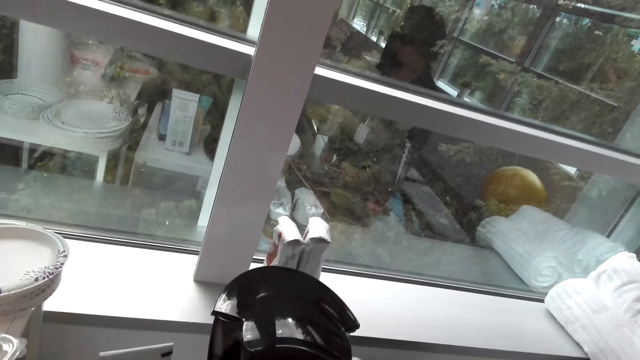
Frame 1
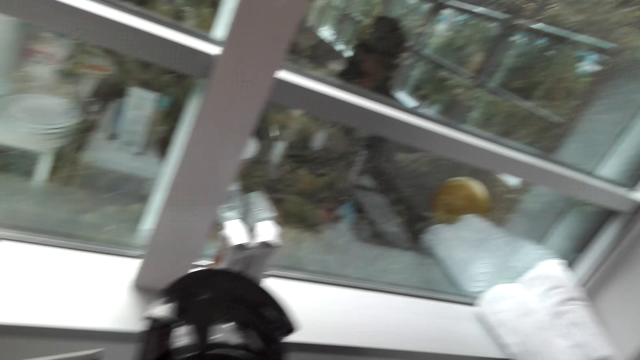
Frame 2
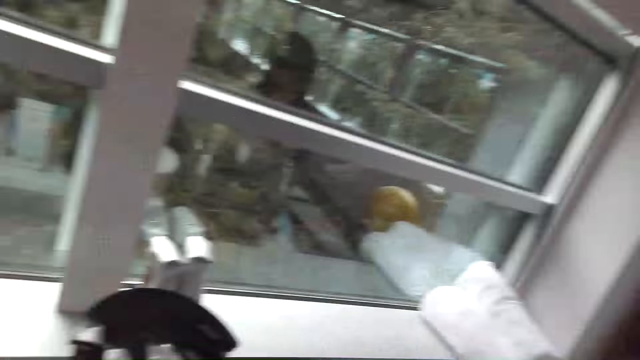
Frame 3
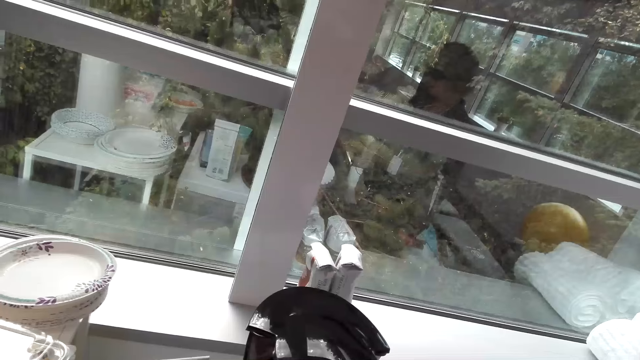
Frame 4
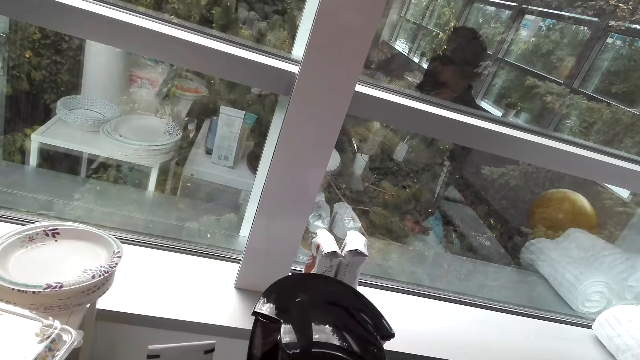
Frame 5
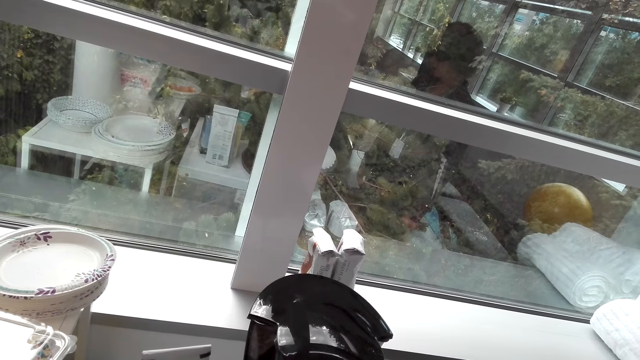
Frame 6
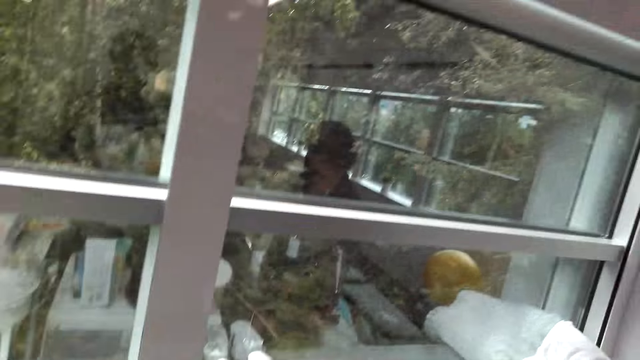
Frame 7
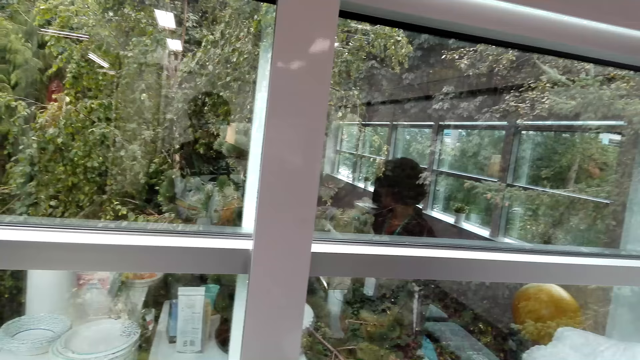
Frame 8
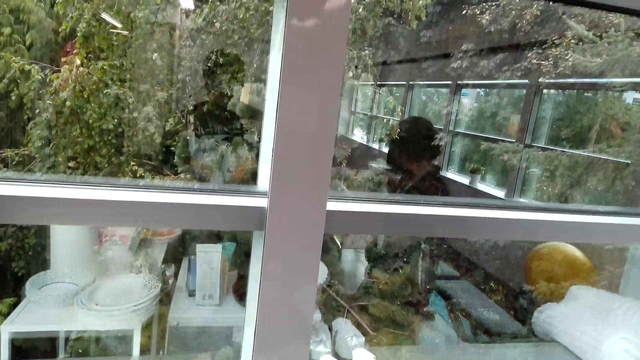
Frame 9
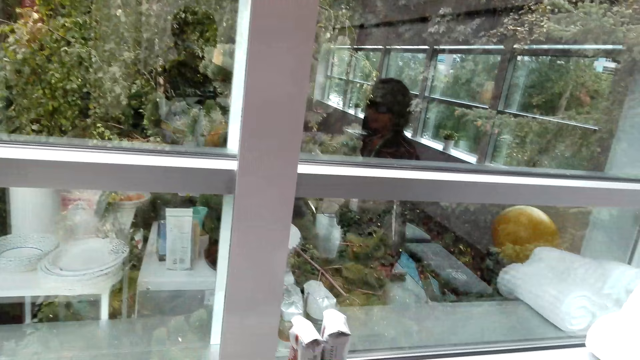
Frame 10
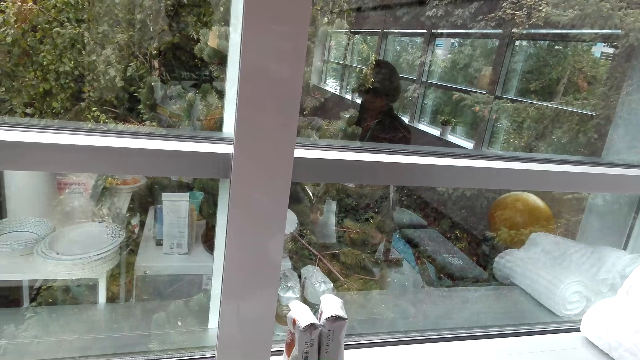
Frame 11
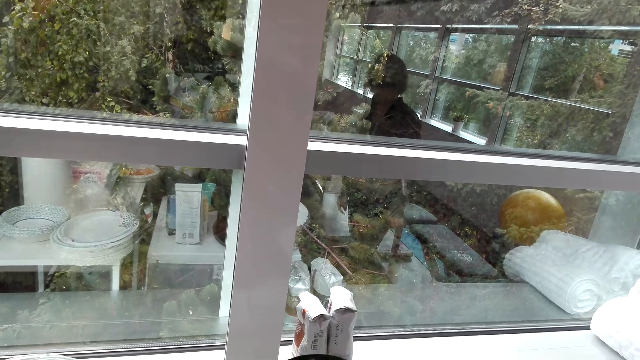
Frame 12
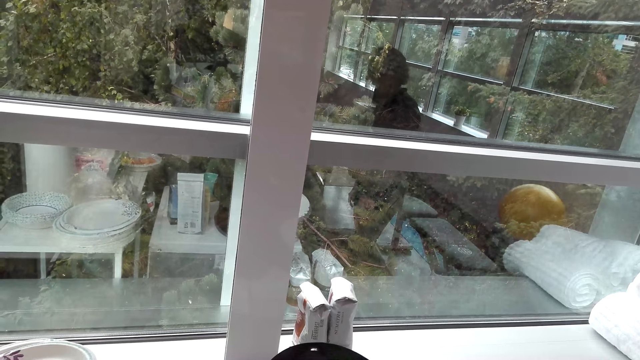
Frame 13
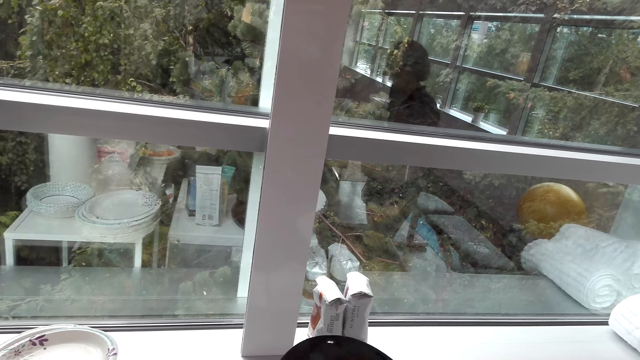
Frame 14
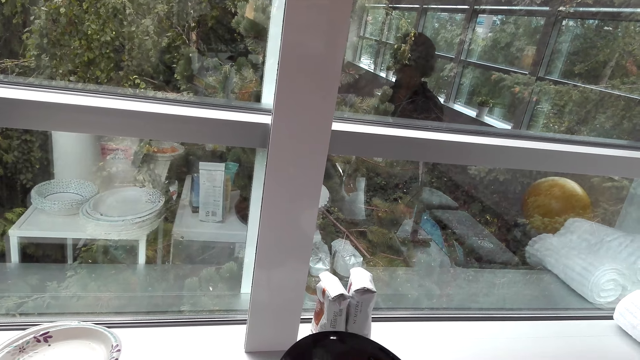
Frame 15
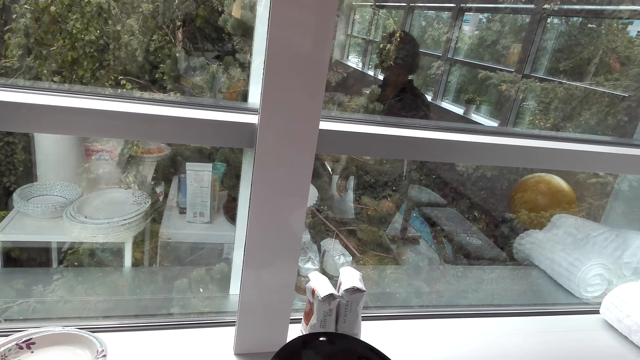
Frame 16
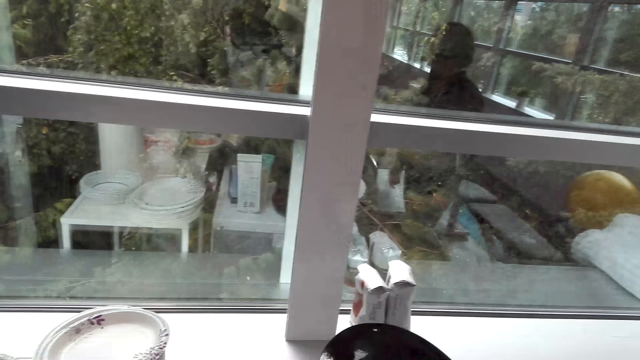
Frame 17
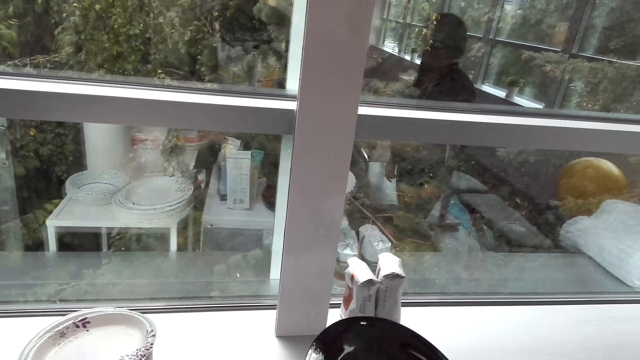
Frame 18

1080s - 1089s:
A woman talks to the camera wearer. The camera wearer looks at the window.

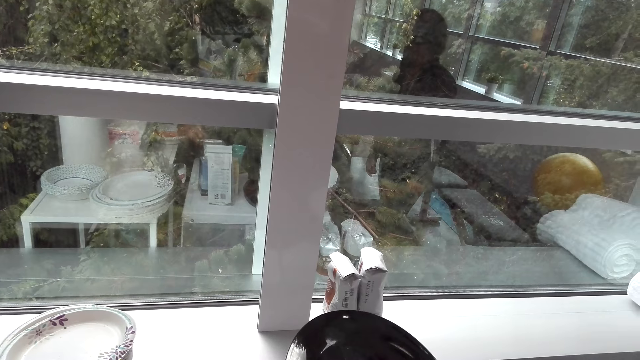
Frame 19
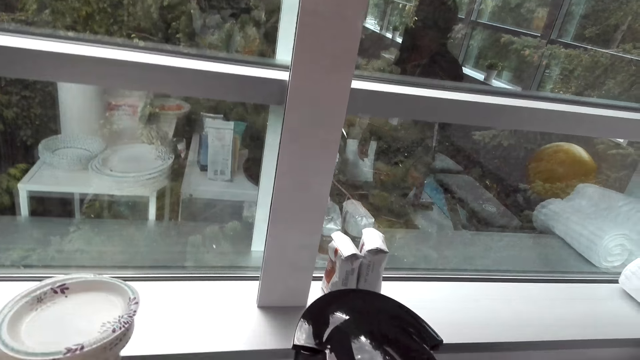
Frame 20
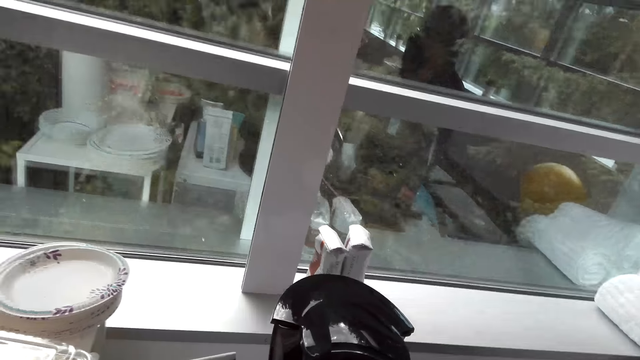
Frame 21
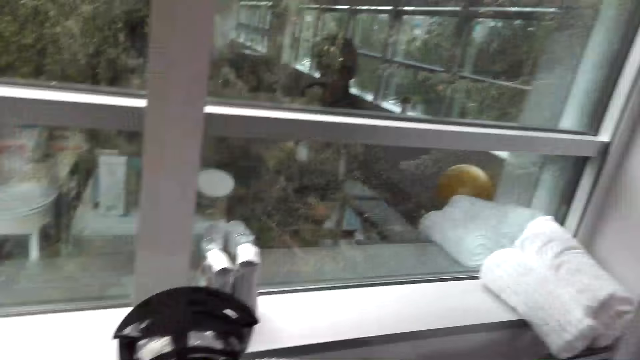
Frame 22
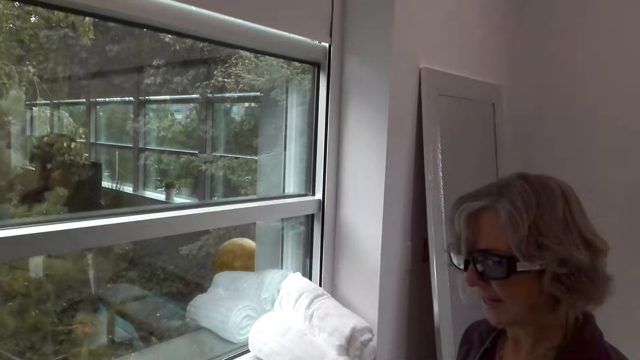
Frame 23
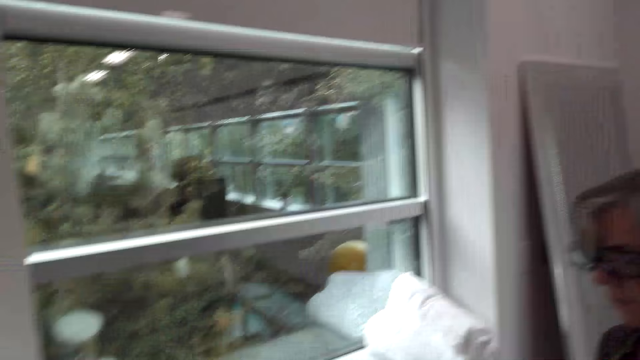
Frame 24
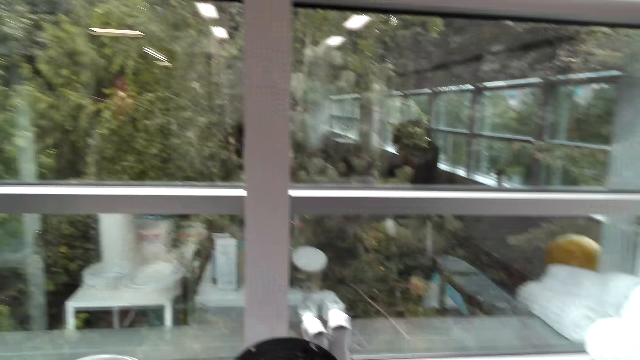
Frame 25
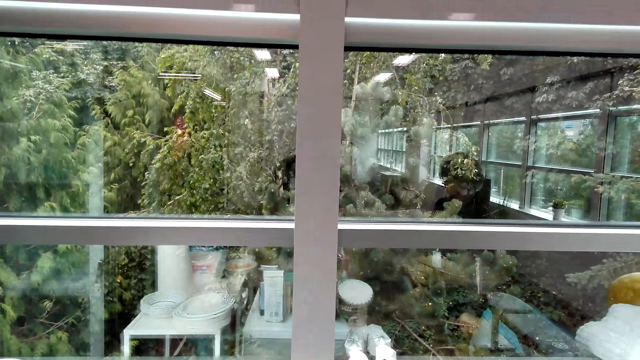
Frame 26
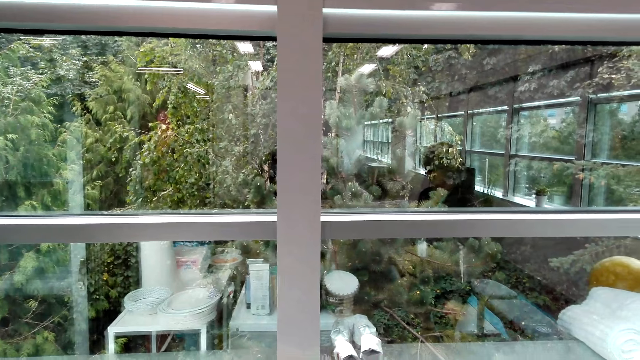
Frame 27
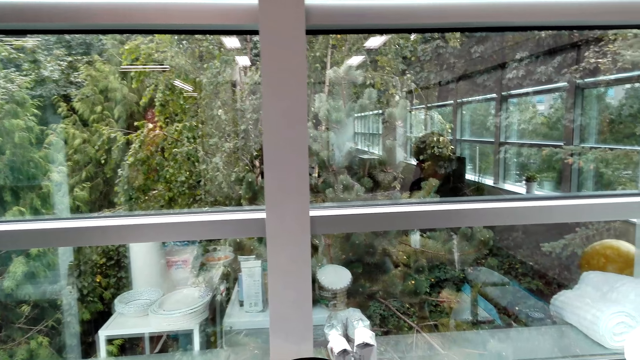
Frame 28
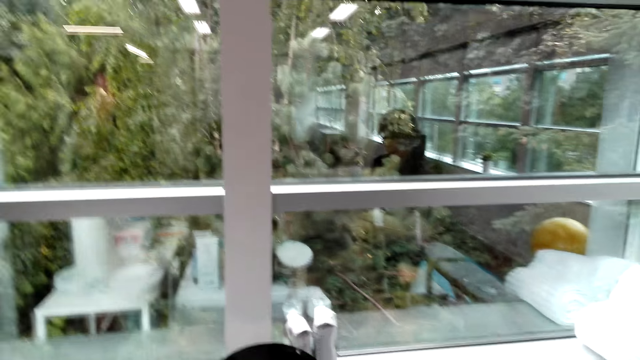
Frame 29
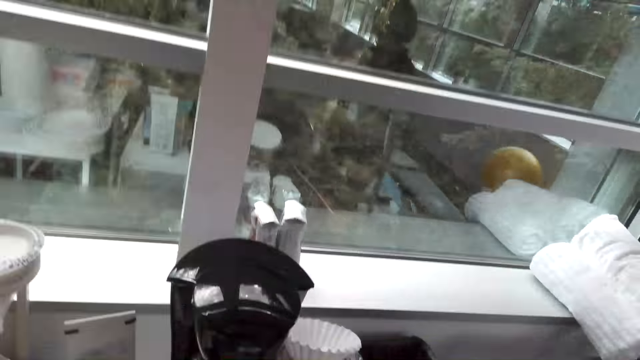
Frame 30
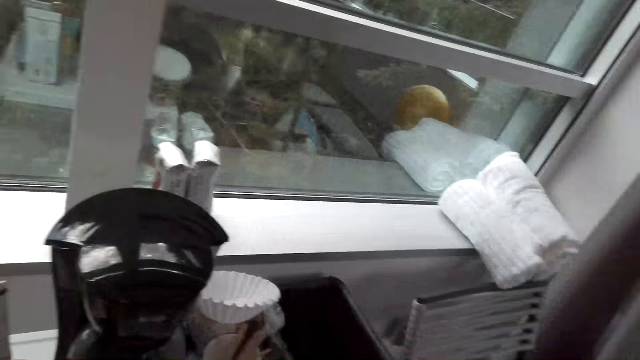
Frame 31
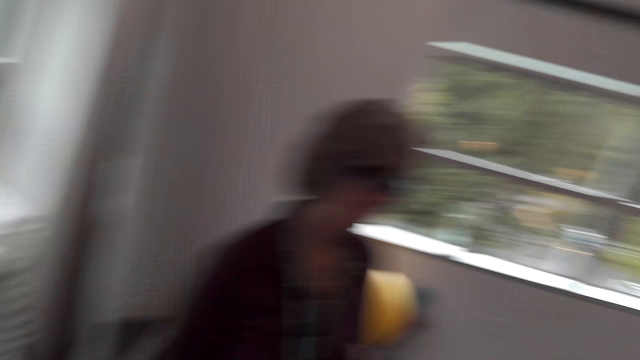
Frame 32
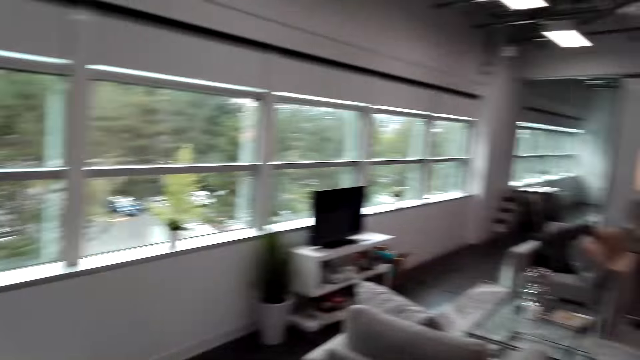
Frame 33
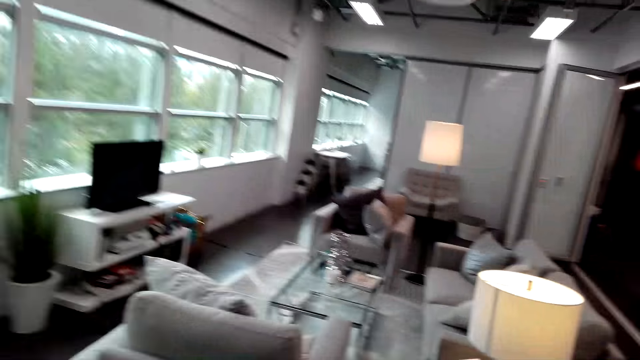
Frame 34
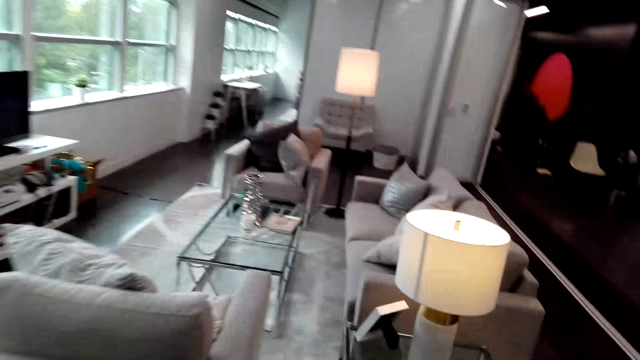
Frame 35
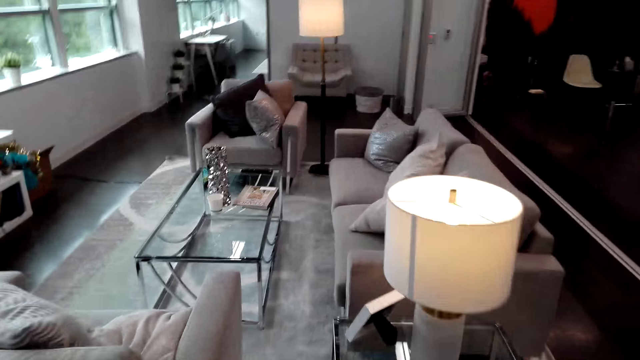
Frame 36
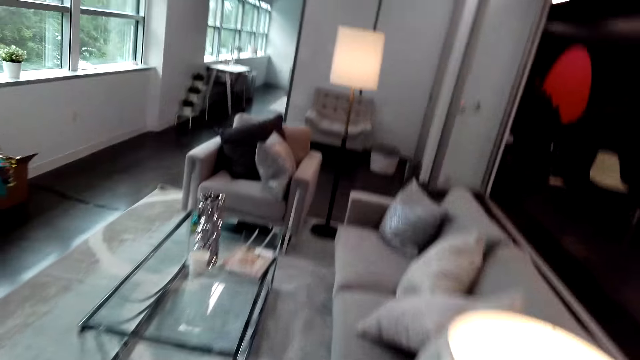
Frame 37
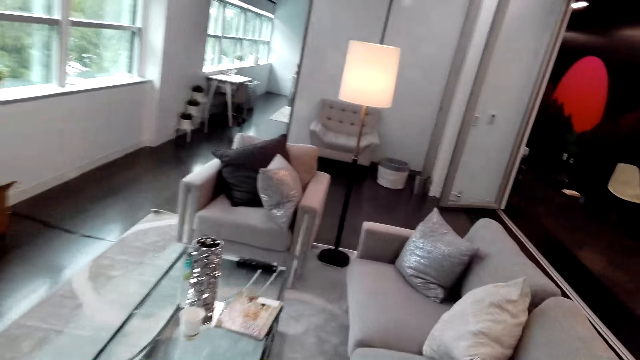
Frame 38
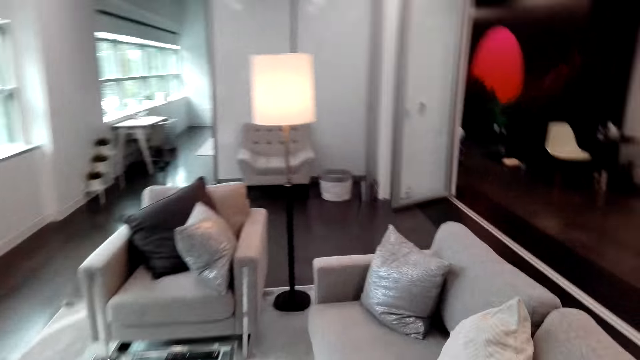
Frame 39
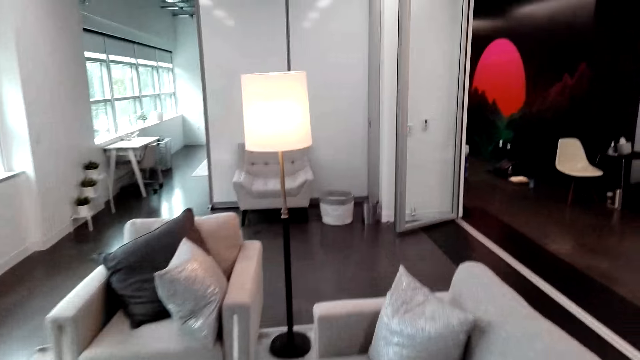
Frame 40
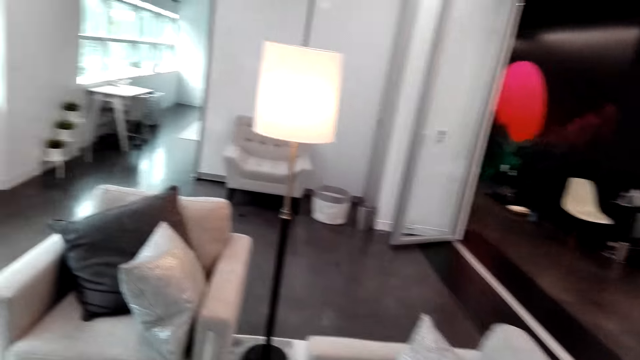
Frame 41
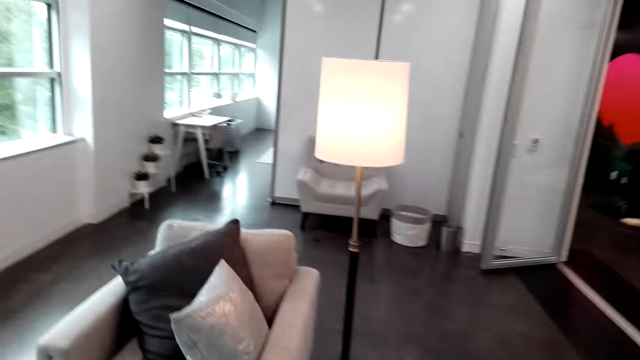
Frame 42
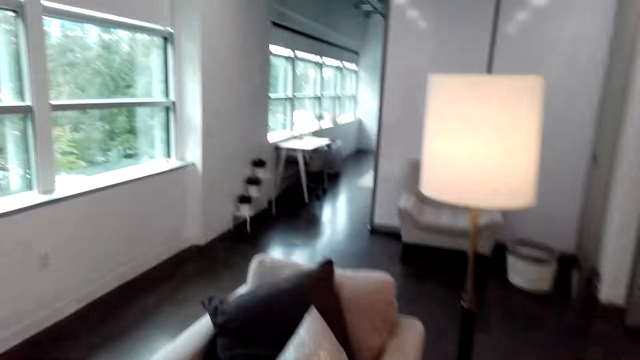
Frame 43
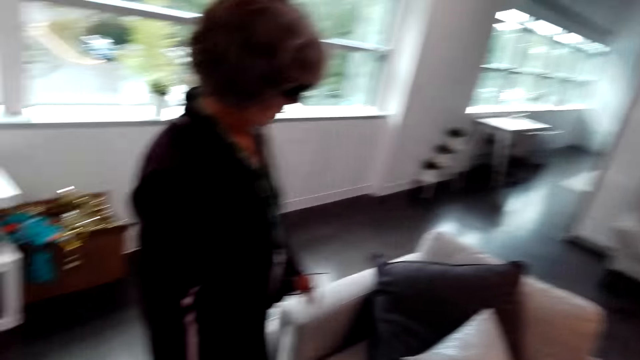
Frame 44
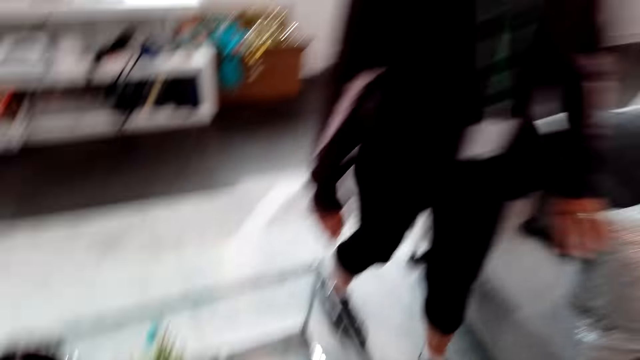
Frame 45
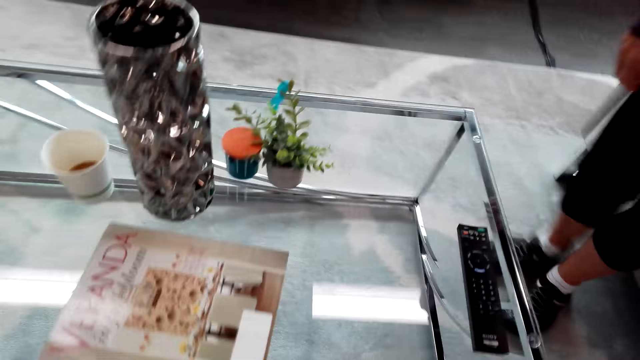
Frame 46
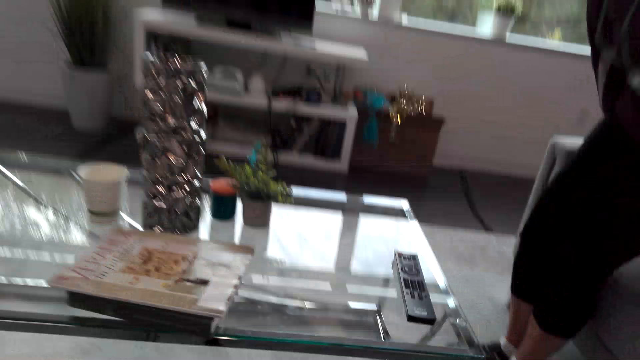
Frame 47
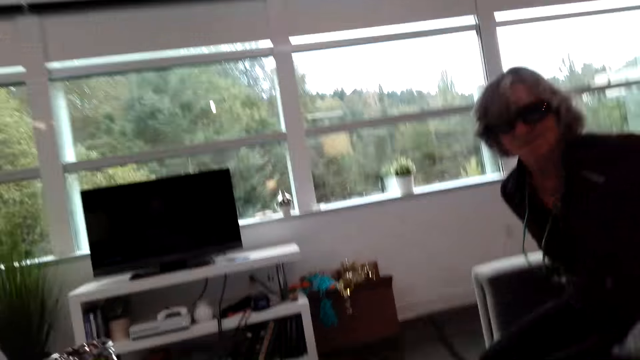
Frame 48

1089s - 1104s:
The woman talks to the camera wearer. The camera wearer looks at the woman. They look at the window. They walk in the room. The woman and the camera wearer walk in the room. The woman talks to the camera wearer. The camera wearer talks to the woman. The woman talks to the camera wearer. The woman sits on a chair in the room.
